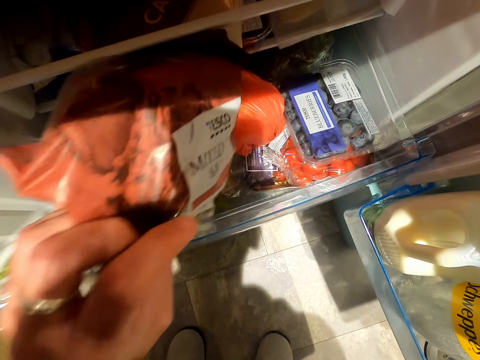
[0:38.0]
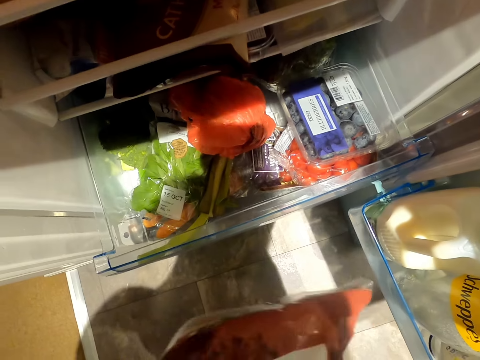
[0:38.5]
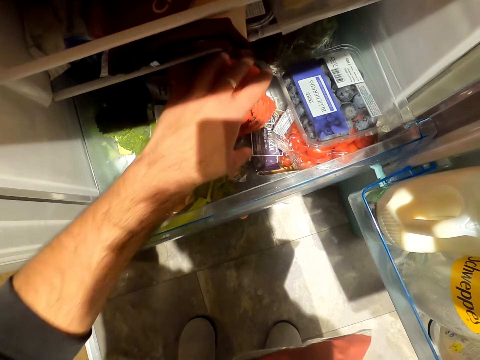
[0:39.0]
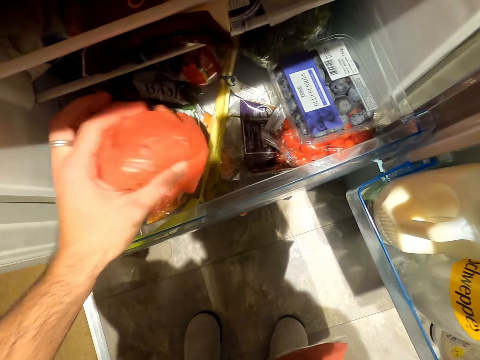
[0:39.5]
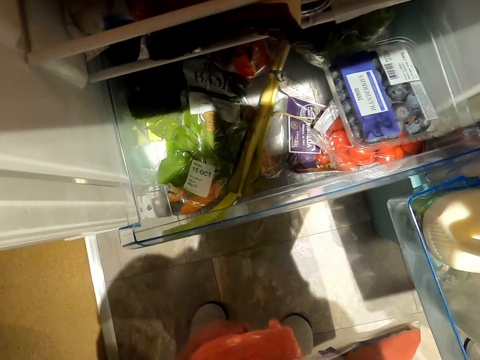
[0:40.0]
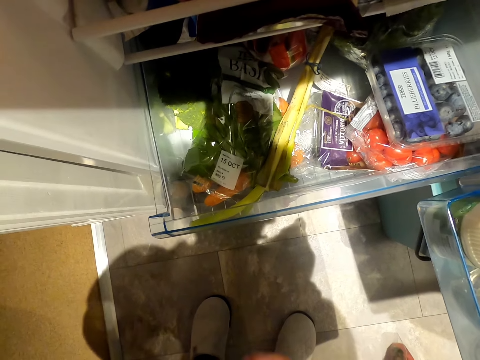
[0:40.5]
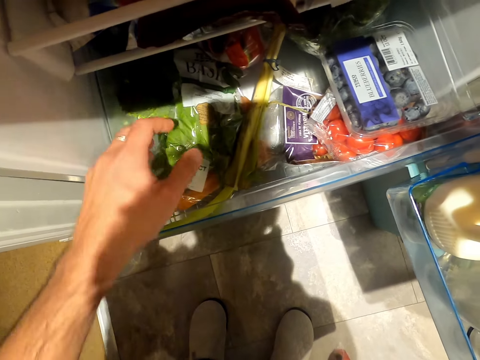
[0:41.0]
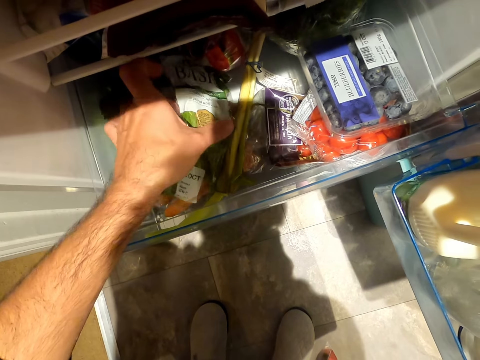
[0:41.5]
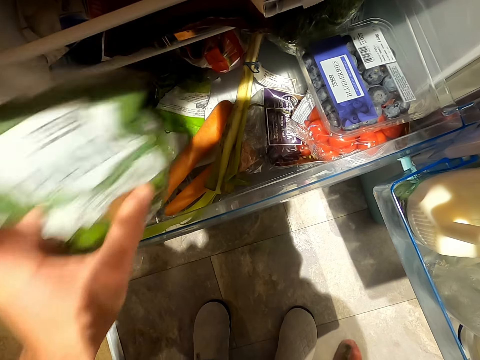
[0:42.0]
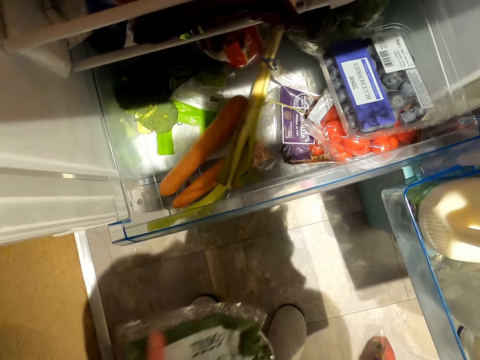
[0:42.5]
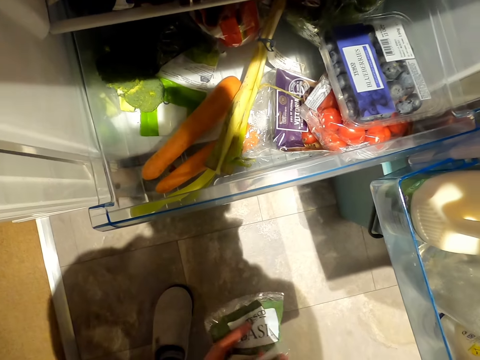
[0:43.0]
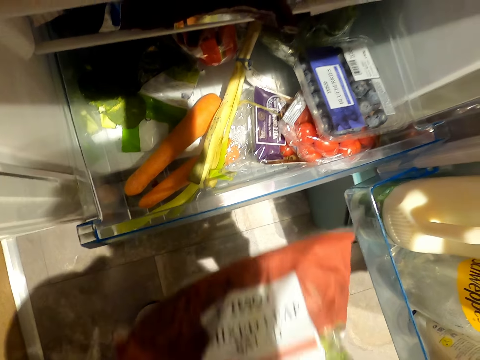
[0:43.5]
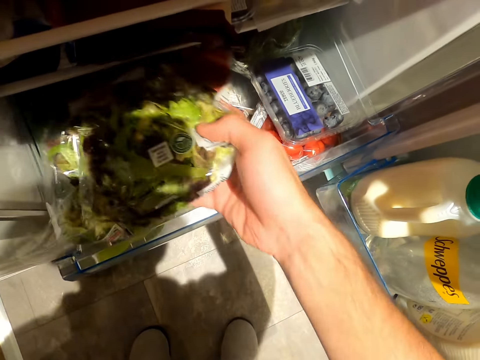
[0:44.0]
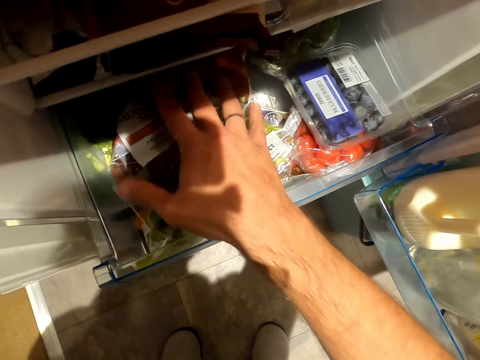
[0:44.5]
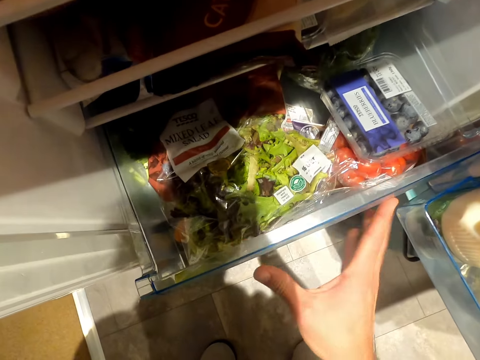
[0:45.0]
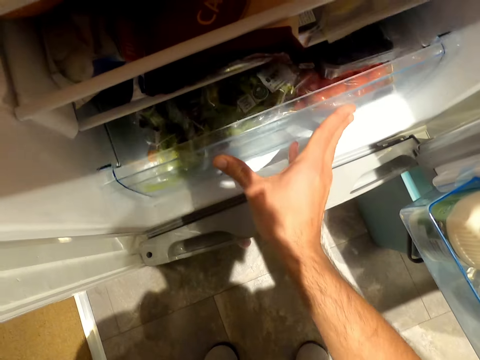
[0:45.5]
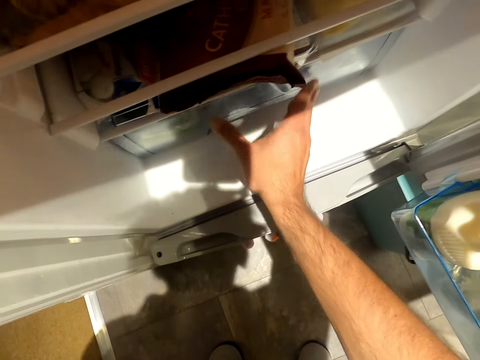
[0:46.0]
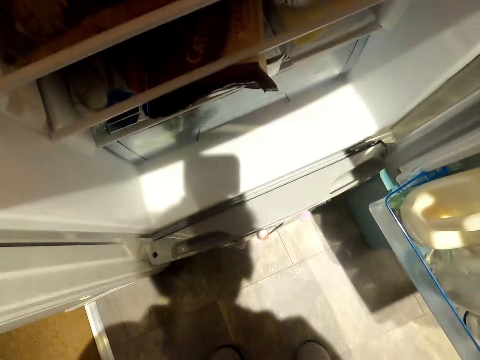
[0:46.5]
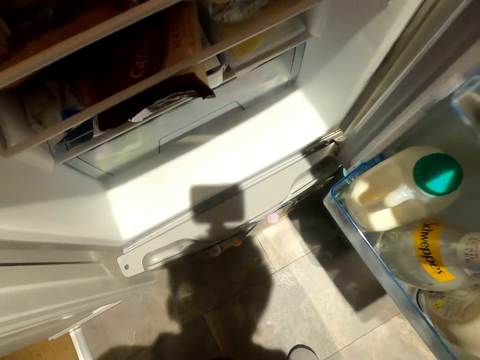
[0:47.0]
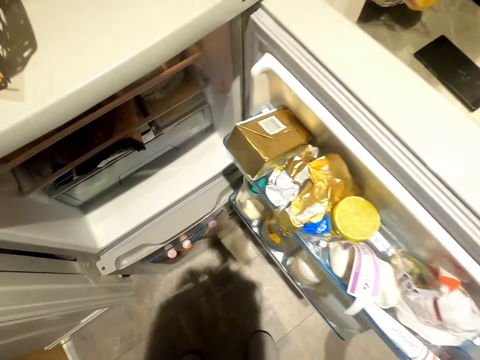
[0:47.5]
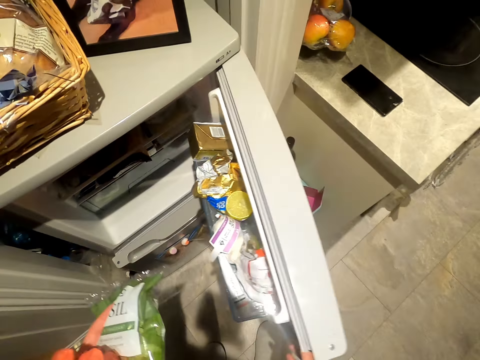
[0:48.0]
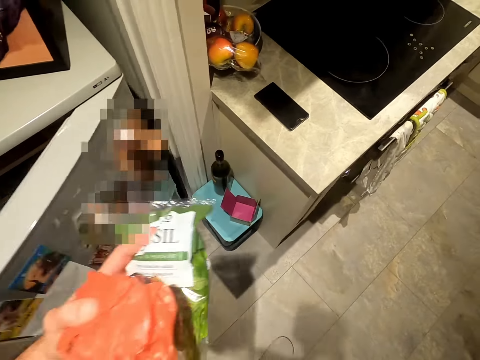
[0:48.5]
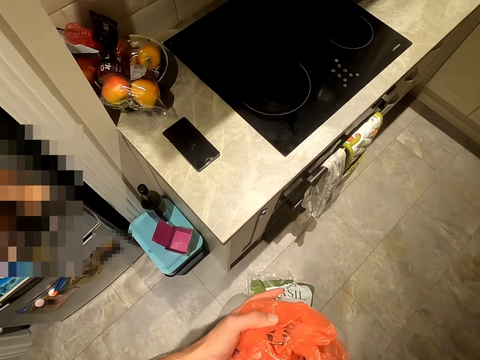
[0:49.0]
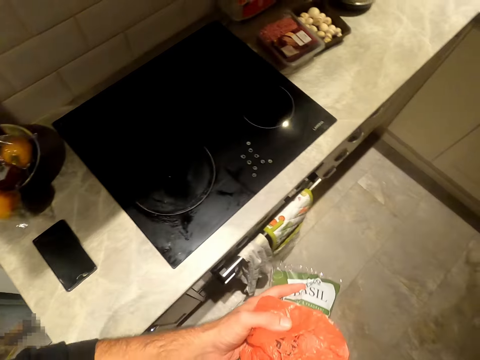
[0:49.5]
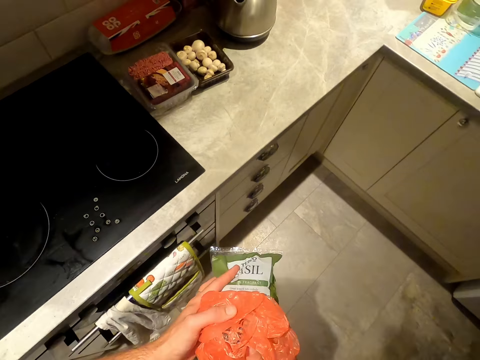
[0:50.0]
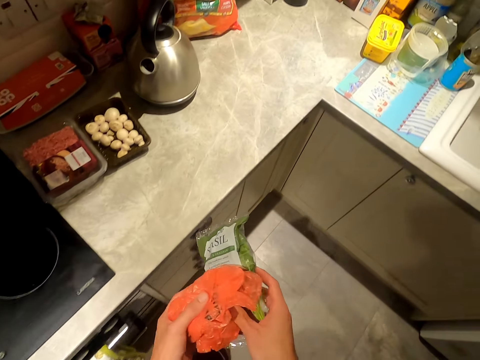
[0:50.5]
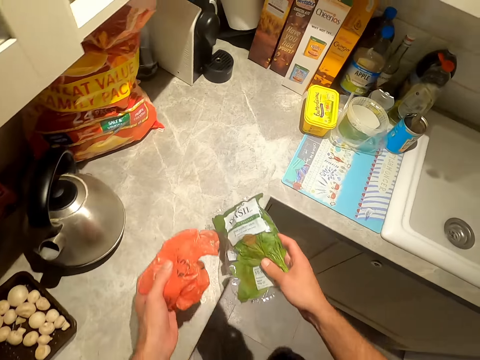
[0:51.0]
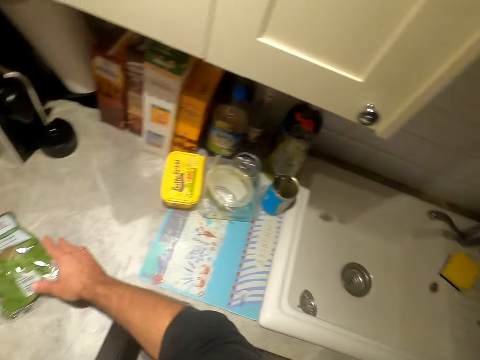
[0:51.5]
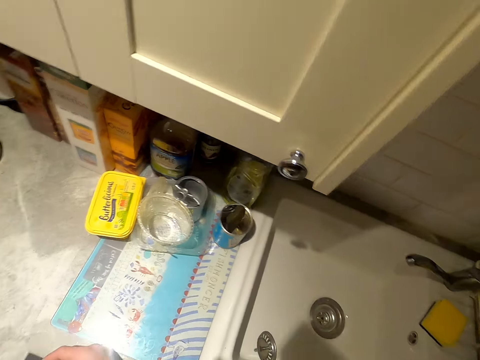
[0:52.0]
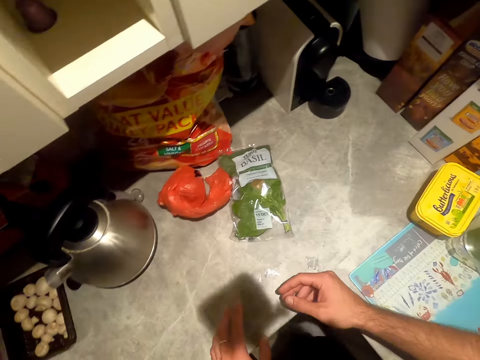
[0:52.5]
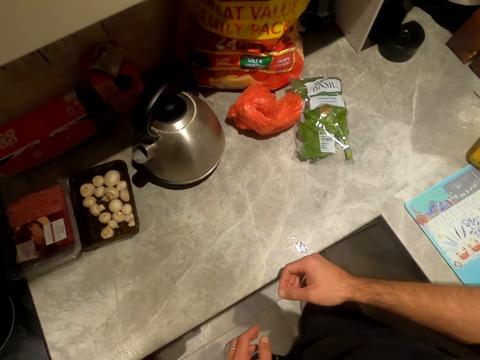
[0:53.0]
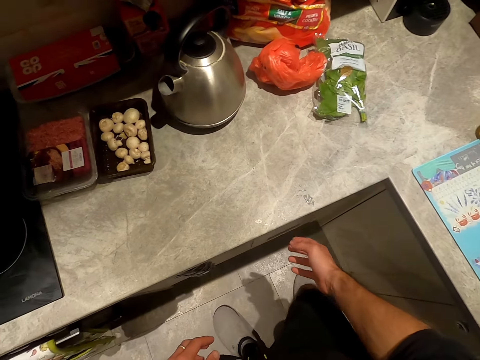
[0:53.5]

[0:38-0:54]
The camera wearer takes packed shopping bags from the refrigerator. They close the fridge. They put the packed shopping bags on the table.

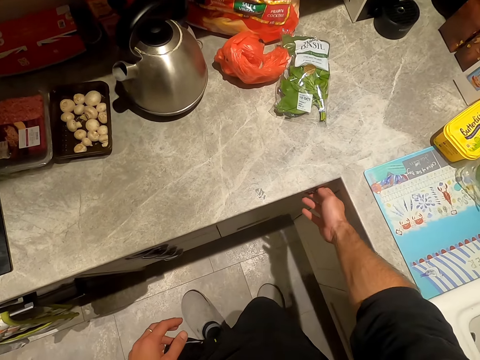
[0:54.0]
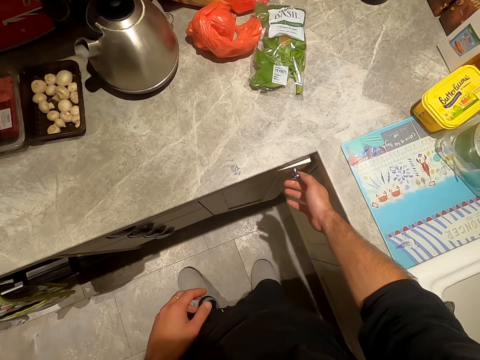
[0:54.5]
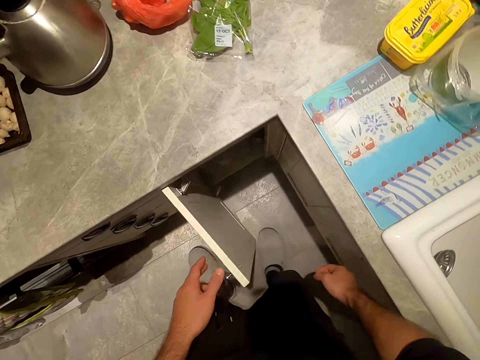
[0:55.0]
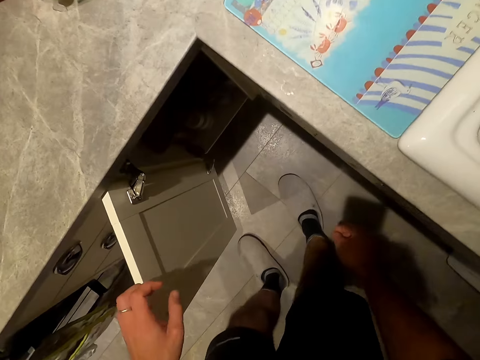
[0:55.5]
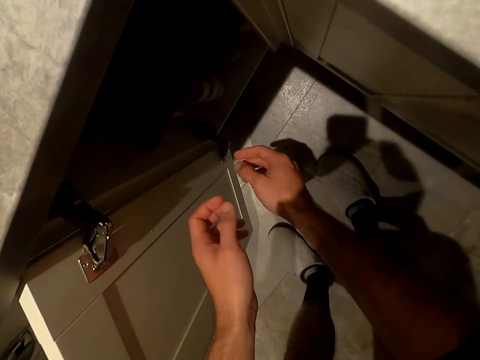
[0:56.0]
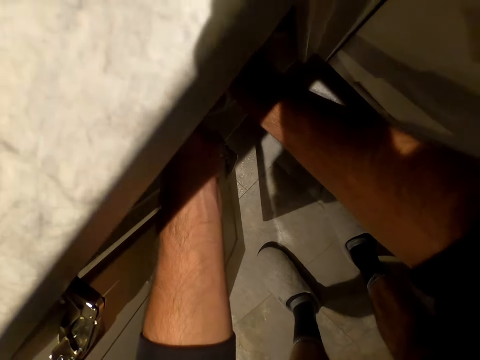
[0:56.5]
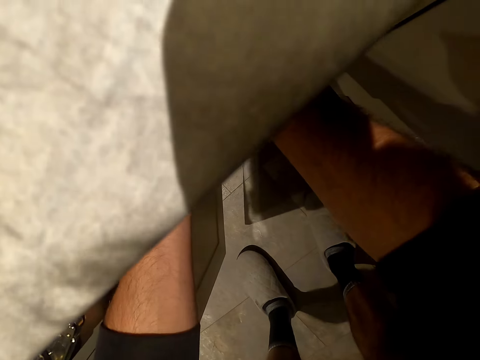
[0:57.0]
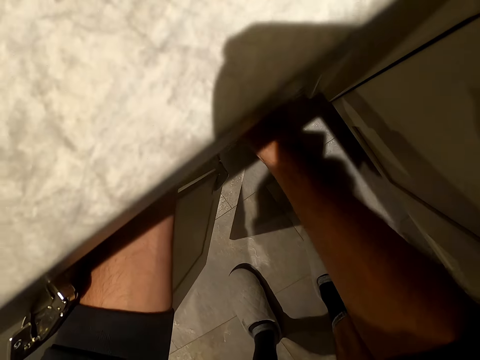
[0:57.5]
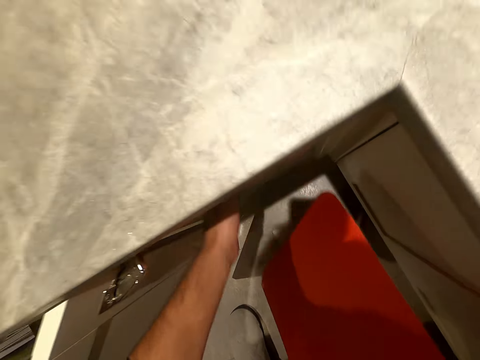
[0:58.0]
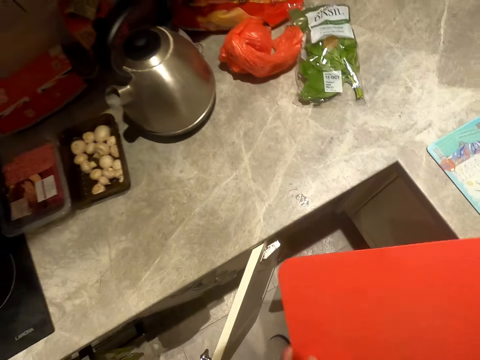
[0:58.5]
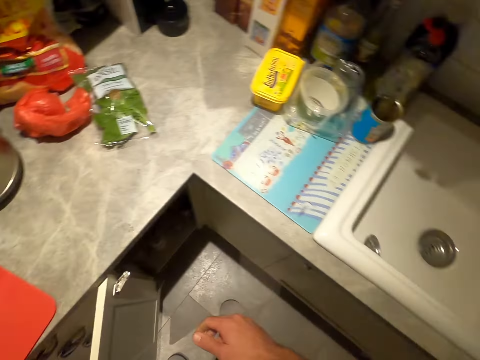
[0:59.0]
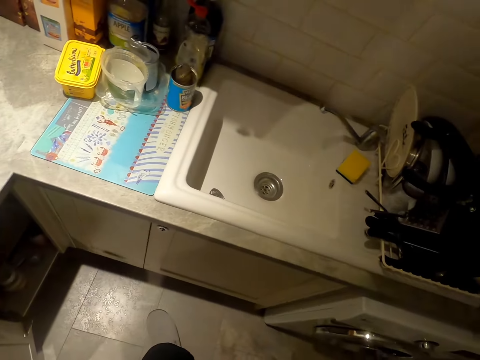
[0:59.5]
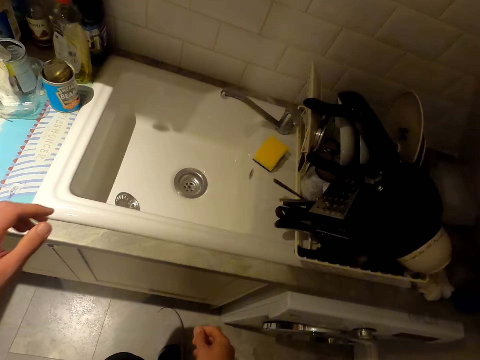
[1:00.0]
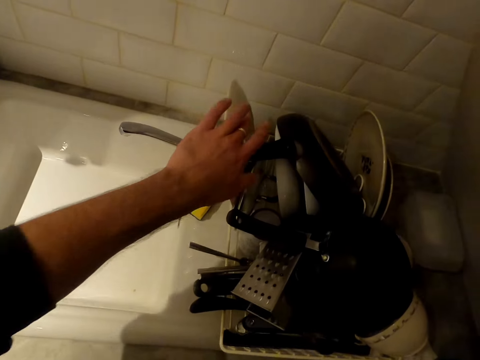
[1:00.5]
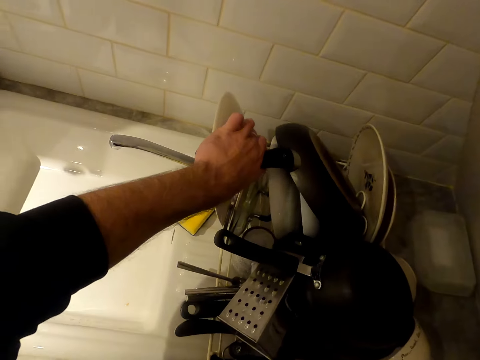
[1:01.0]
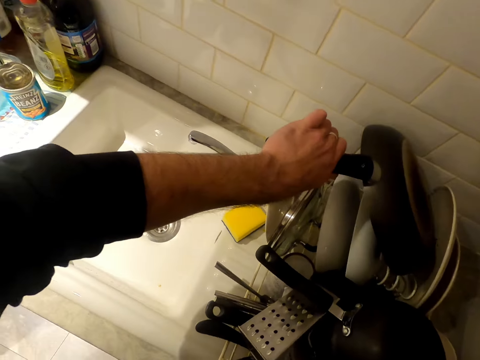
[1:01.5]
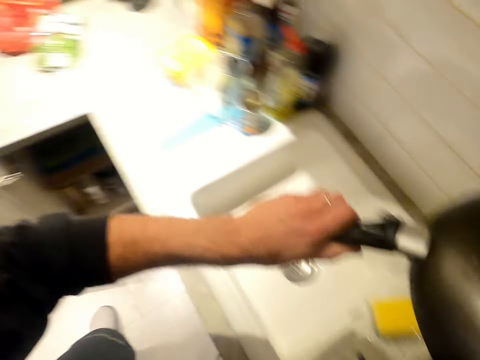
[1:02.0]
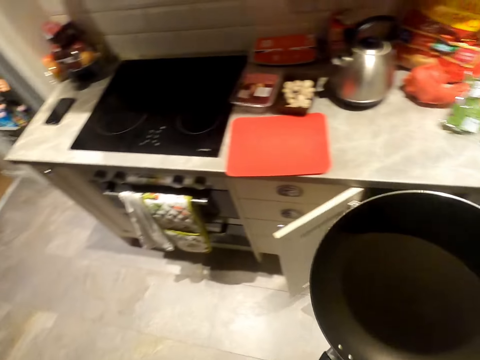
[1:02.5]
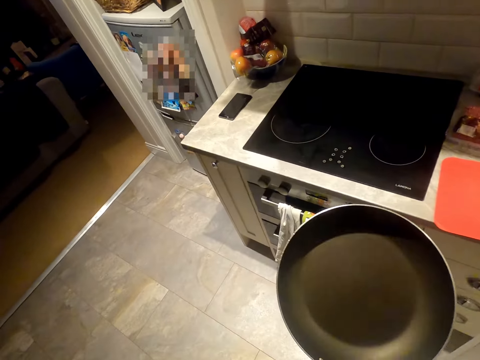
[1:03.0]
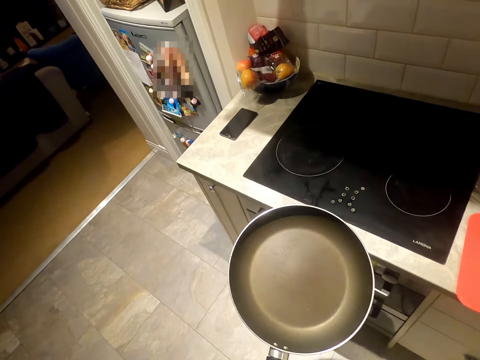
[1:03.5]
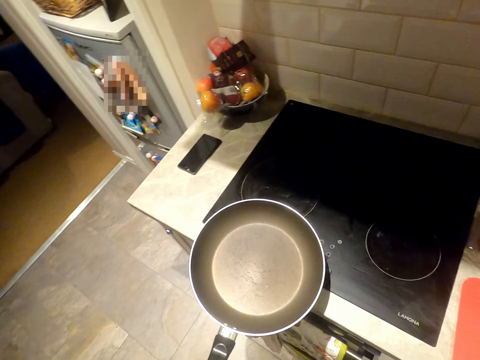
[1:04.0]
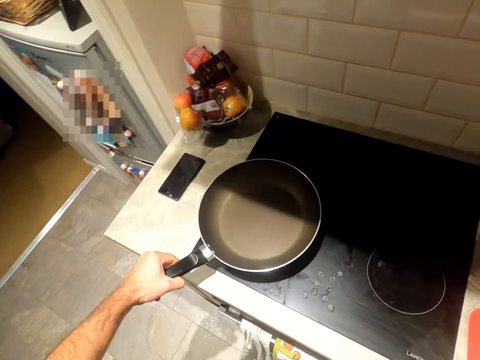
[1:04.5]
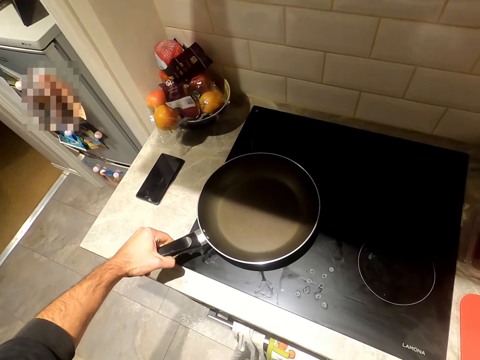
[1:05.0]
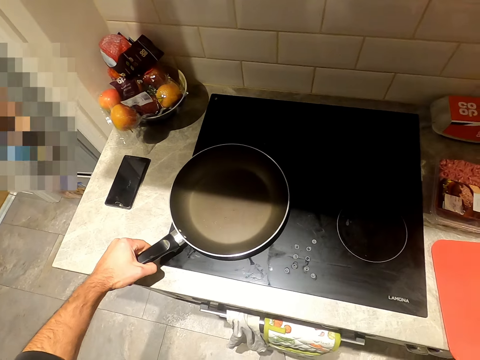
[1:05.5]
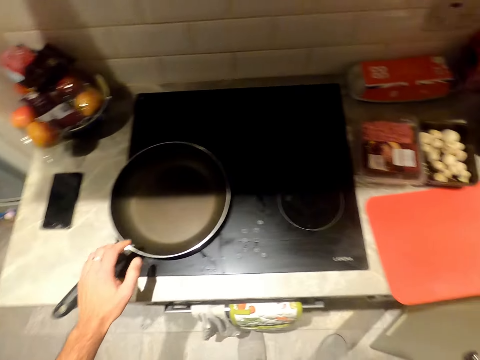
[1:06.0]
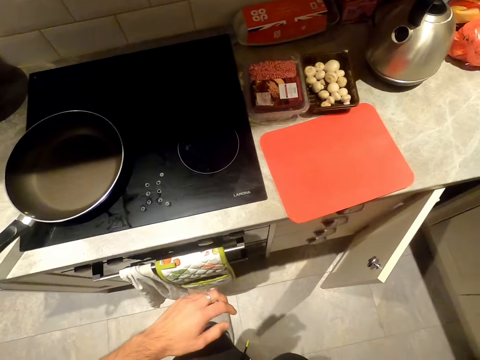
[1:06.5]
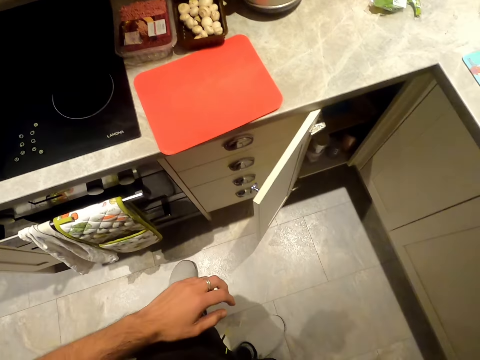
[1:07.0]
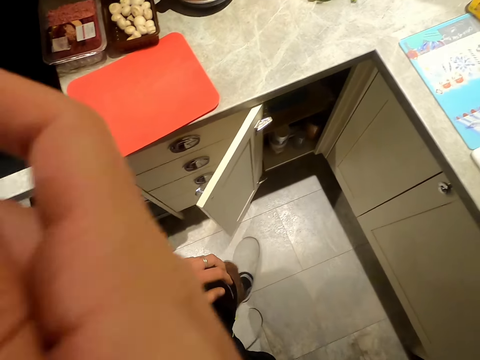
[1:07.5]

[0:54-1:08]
The camera wearer opens the kitchen cabinet in the room. They take a chopping board from the cabinet. They pick up a cooking pan from the cutlery or rack. They put the cooking pan on the gas cooker.
